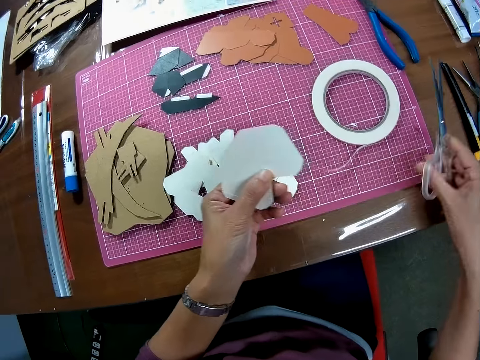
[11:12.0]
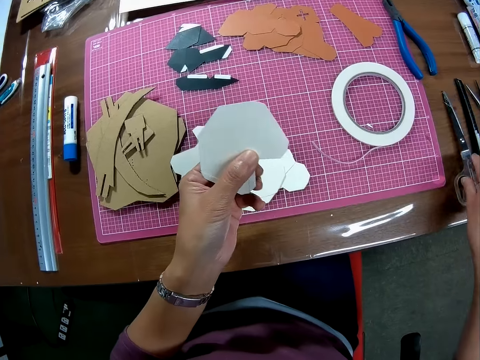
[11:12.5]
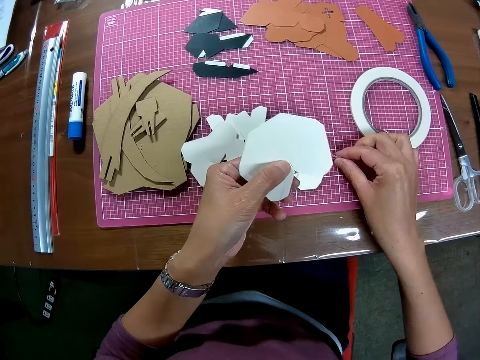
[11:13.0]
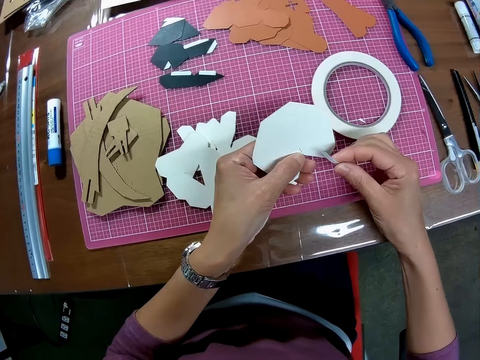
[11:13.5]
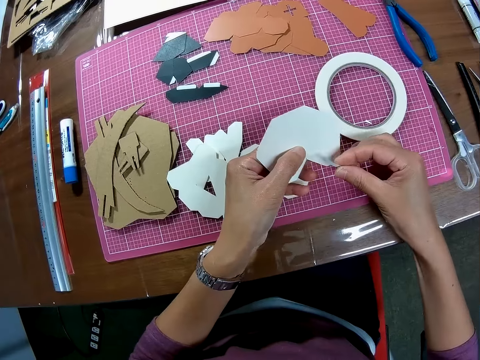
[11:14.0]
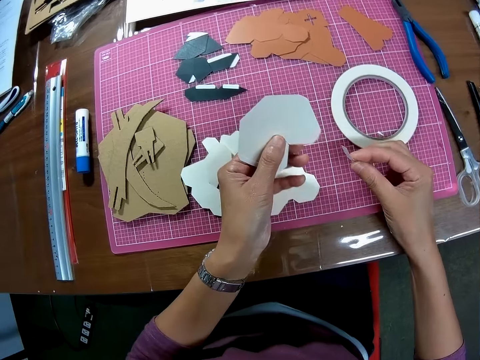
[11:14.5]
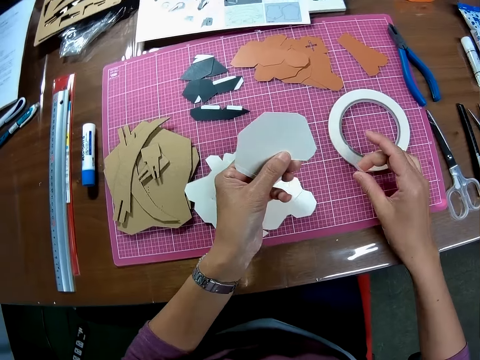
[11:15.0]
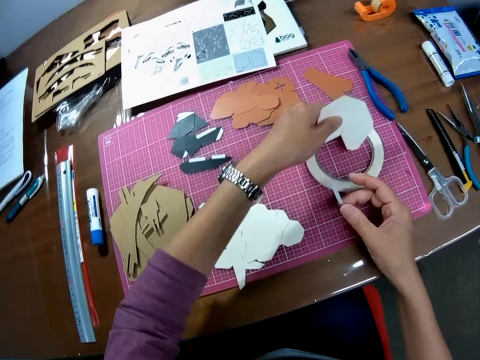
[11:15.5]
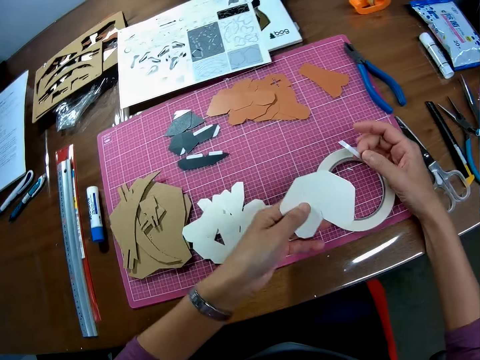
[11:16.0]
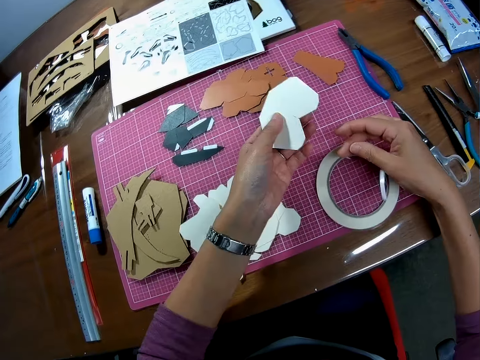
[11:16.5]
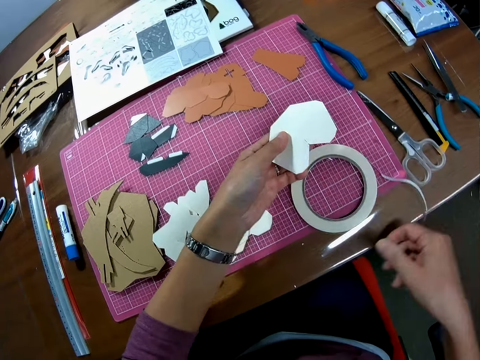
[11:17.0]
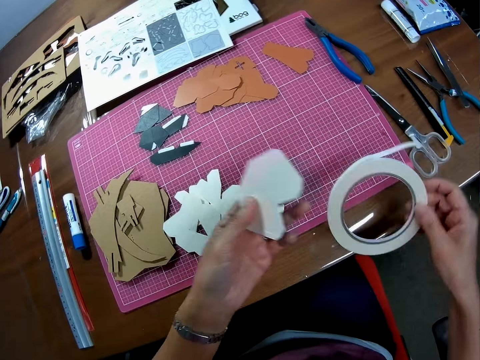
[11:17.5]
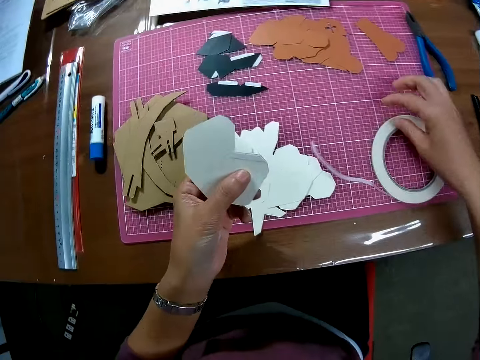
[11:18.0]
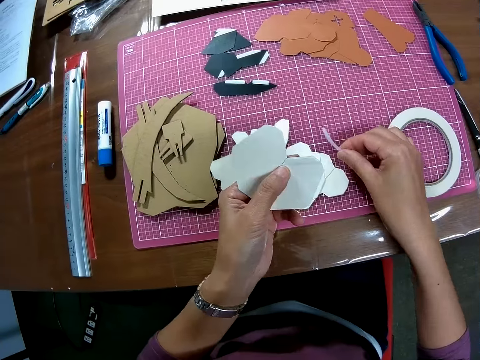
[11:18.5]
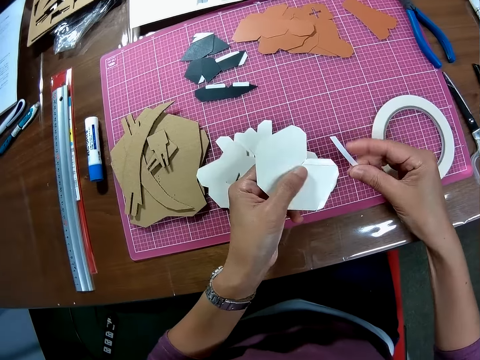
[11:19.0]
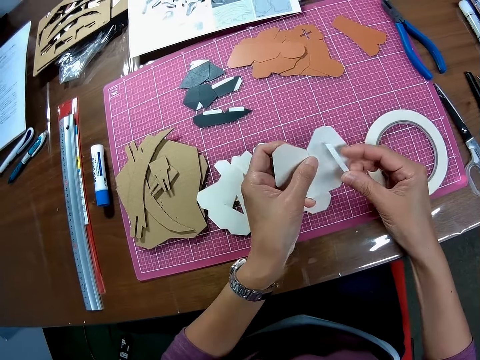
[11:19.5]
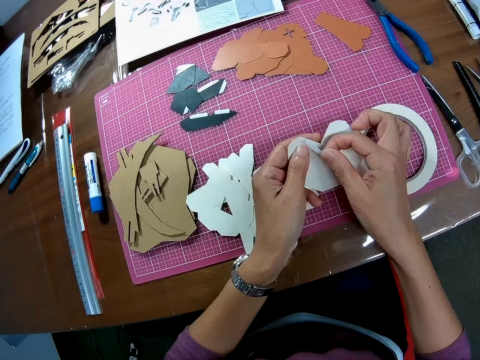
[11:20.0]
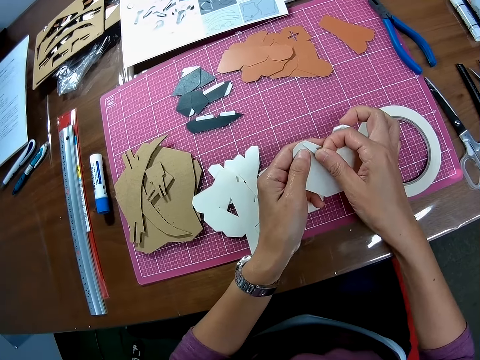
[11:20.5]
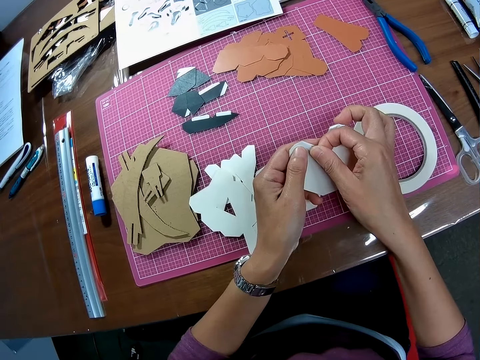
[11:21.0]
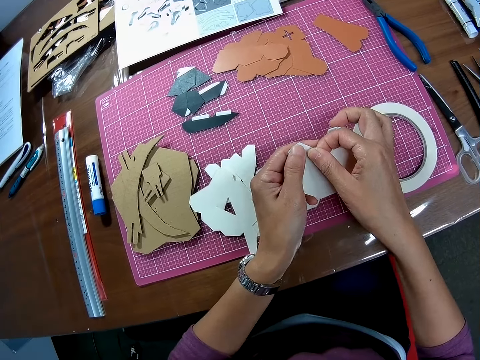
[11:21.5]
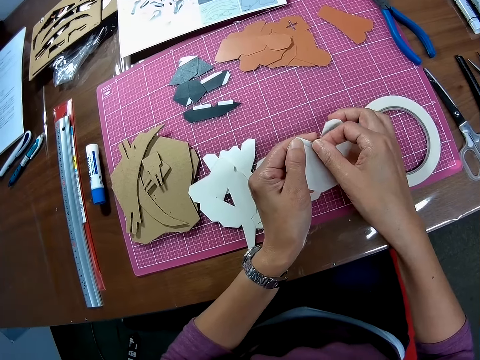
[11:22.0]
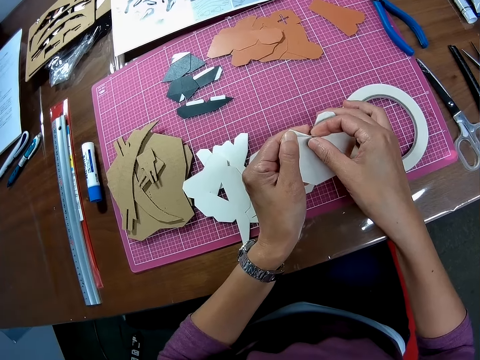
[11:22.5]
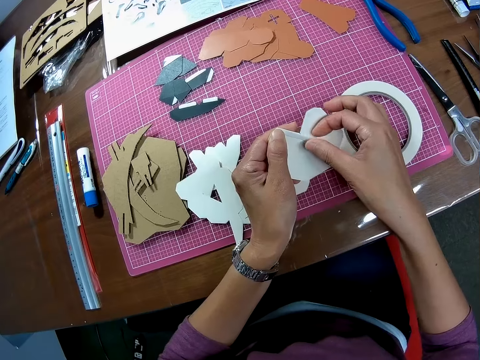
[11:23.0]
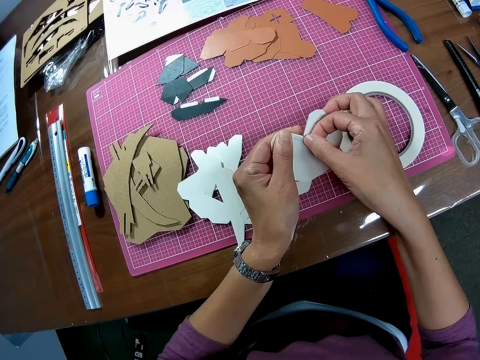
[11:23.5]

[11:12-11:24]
The camera wearer drops the pair of scissors back on the table. They wrap the tape on the paper with the right hand. They pick up the tape from the sheet. They turn the tape on the table using both hands. They turn the tape with the right hand. They wrap the tape on the paper in the left hand.

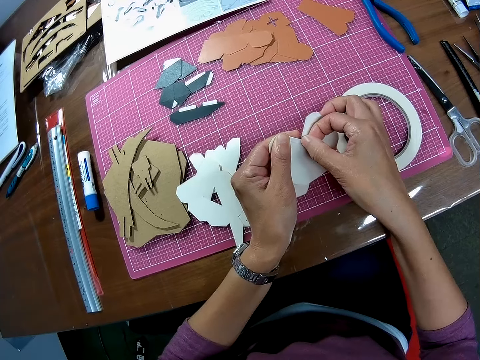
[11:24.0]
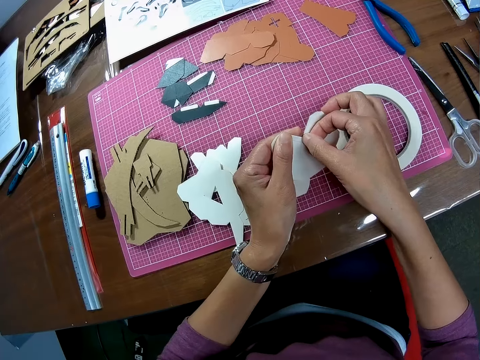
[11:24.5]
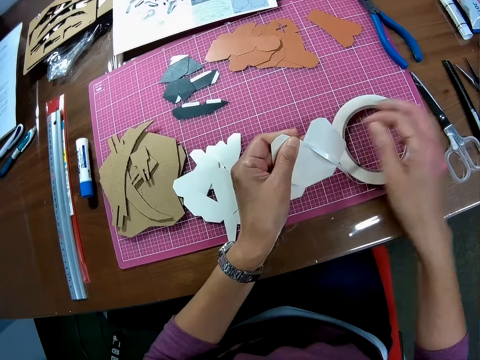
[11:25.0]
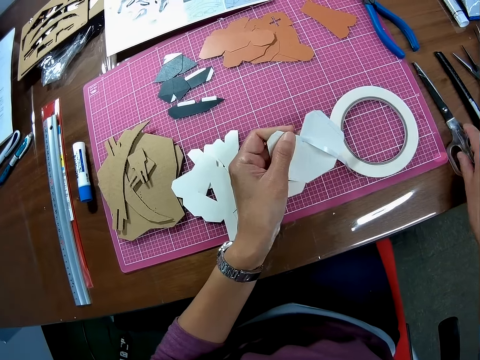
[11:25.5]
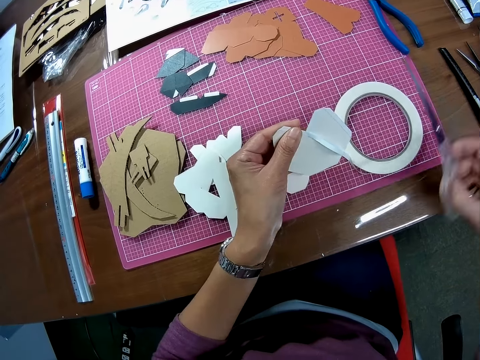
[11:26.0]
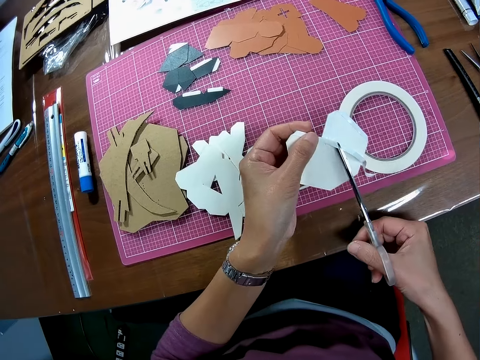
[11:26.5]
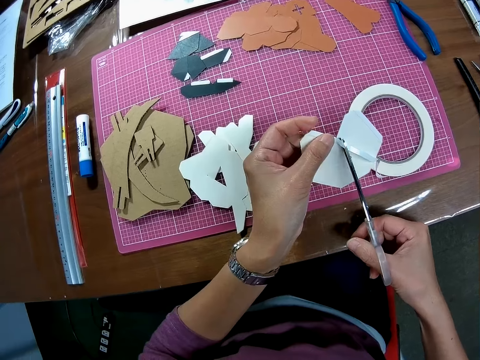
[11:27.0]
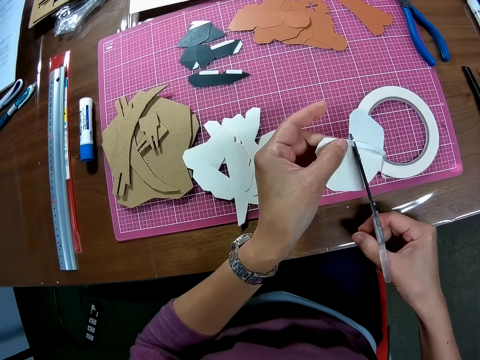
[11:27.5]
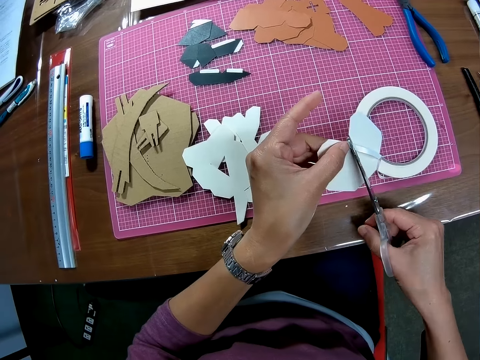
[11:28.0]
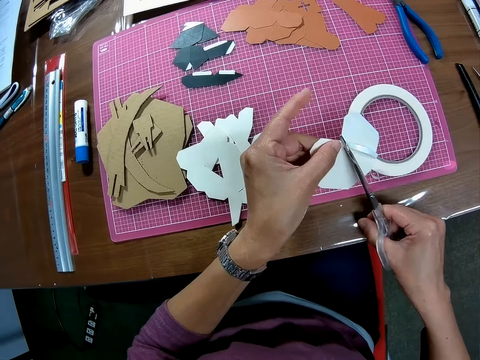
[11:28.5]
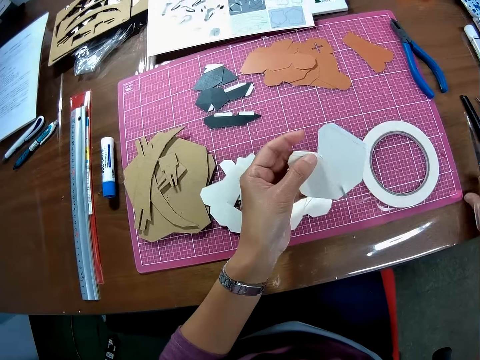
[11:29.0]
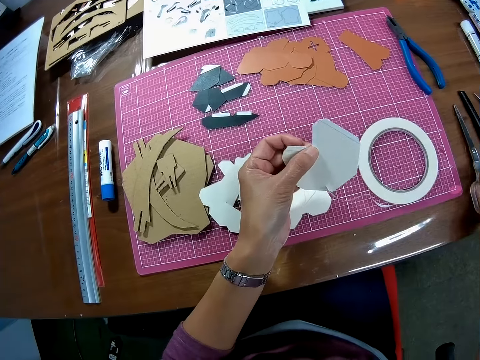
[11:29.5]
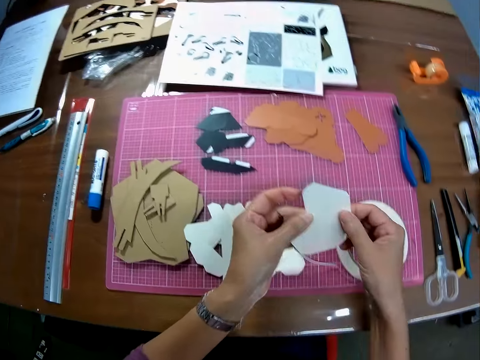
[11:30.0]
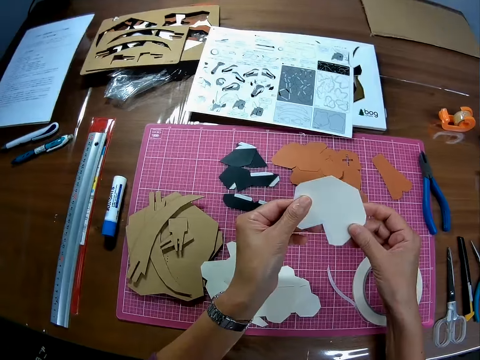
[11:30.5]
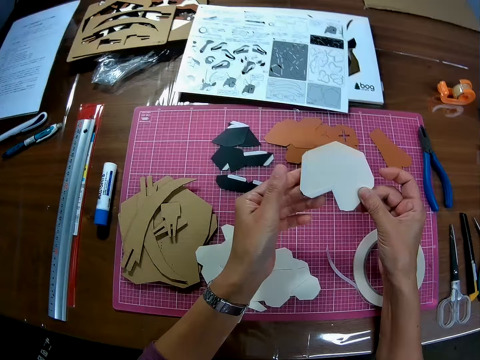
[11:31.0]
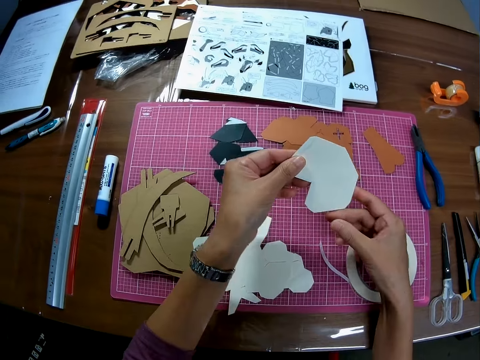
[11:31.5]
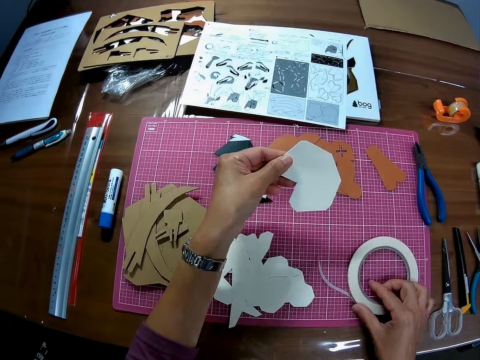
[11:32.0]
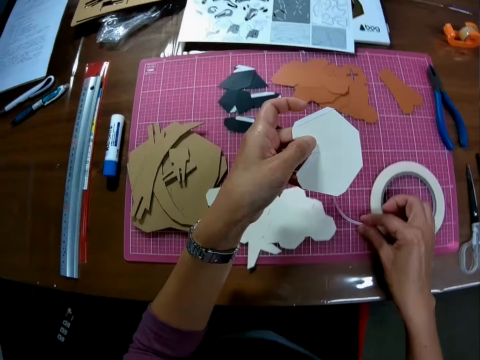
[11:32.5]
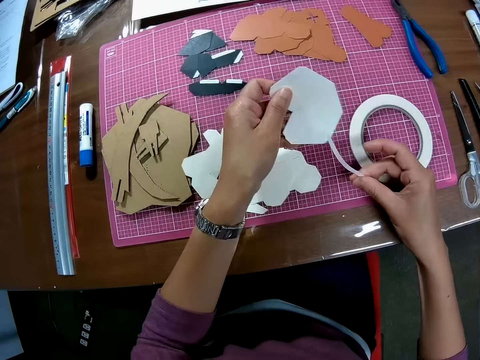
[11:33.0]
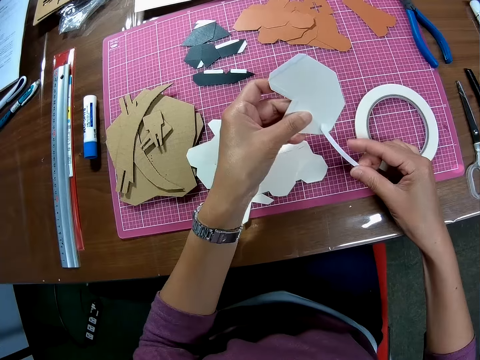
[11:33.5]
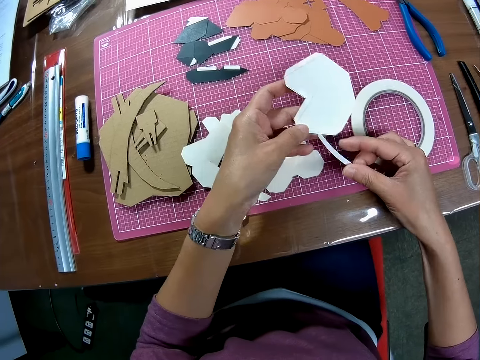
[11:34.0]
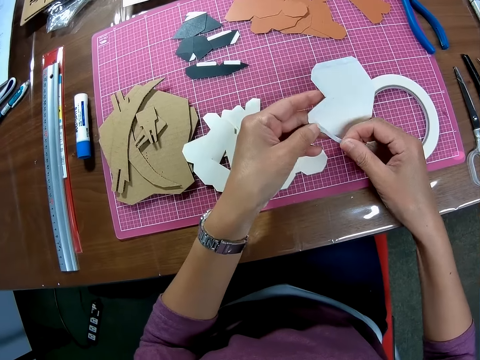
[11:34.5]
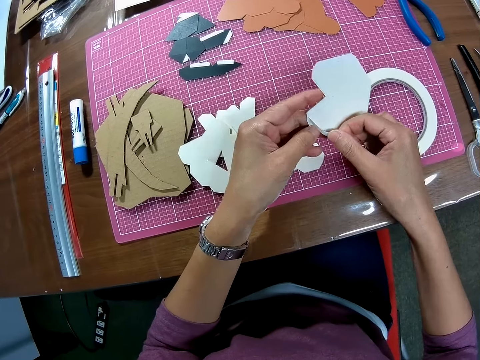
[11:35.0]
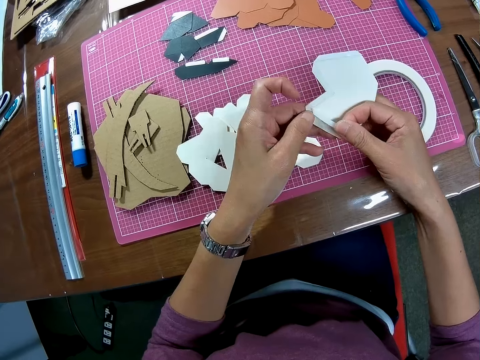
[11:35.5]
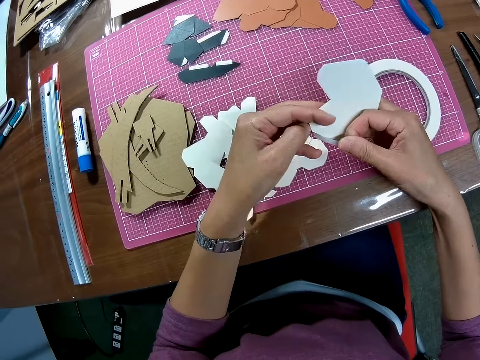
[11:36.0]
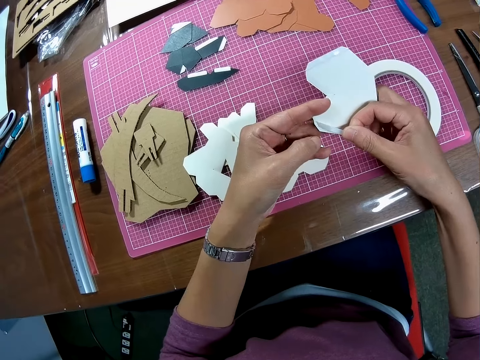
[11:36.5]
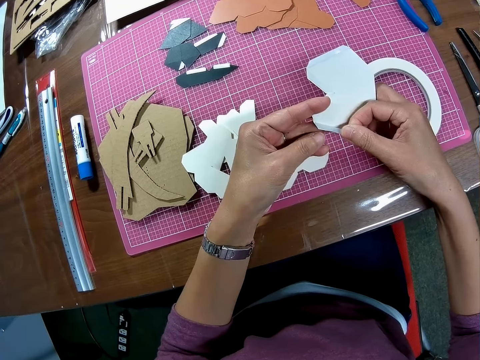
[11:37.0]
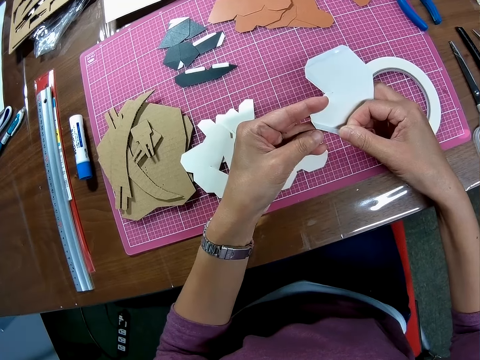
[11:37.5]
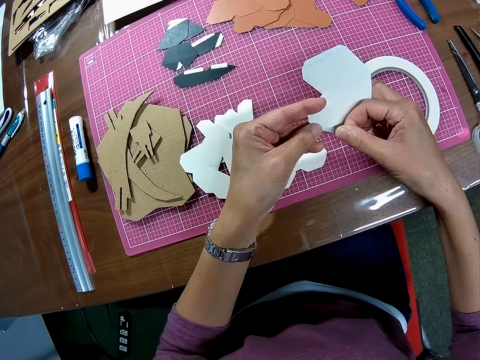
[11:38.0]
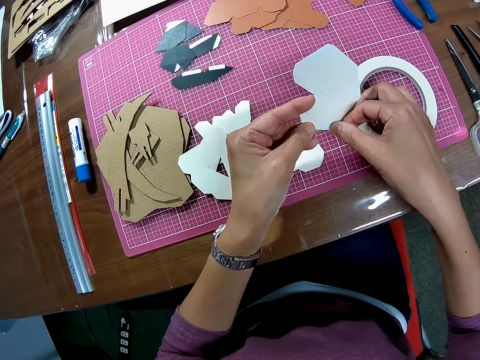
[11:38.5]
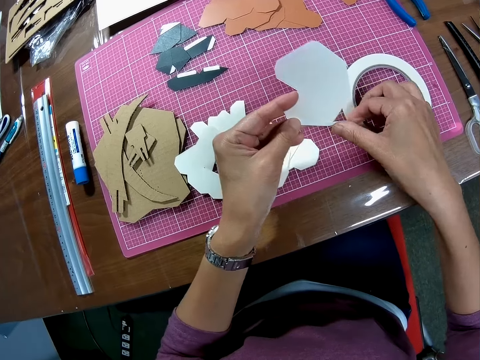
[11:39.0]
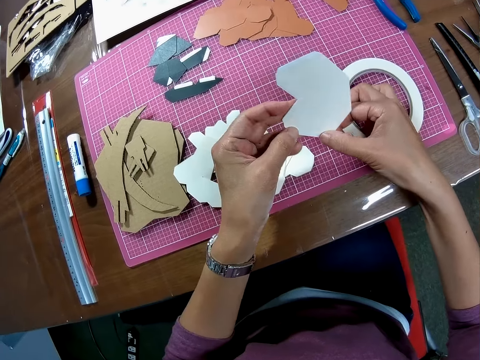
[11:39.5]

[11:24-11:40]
The camera wearer removes his right hand from the tape. He picks up the pair of scissors from the table with his right hand. He cuts the tape along the paper with the pair of scissors. He drops the pair of scissors on the table. He turns the paper with both hands. He picks up the tape from the sheet. He holds the tape with his right hand. He wraps the tape on the paper in his left hand. He tapes the piece of wooden mechanical model.
